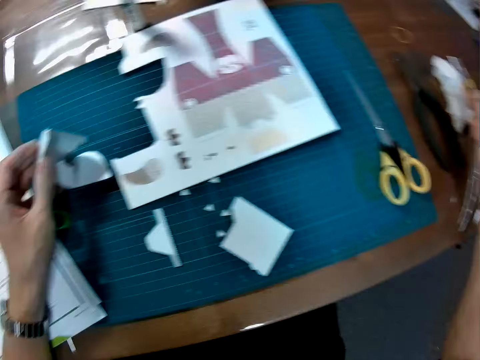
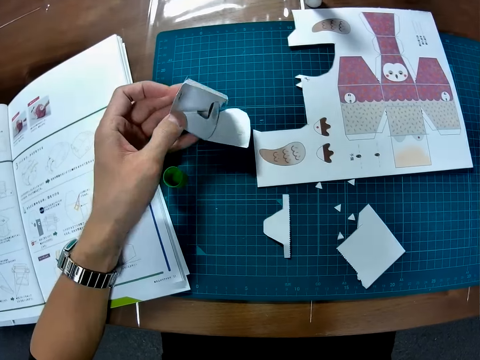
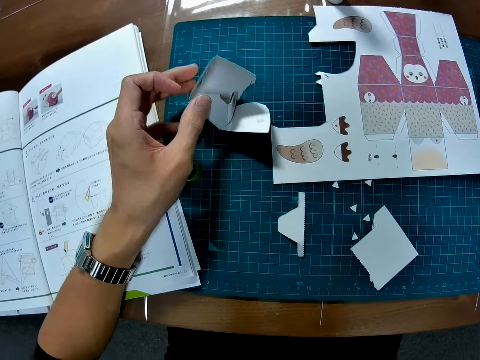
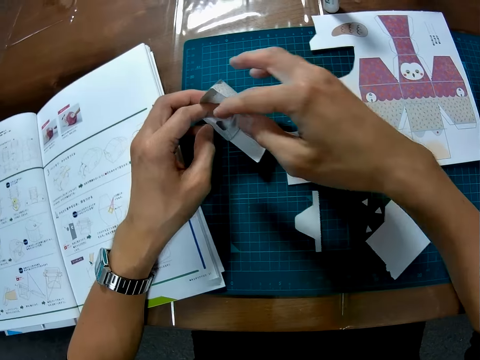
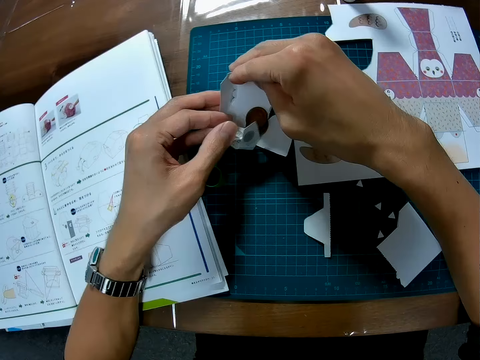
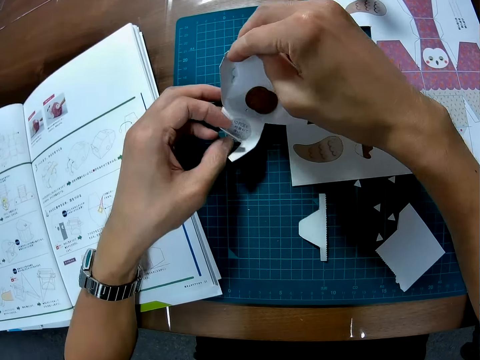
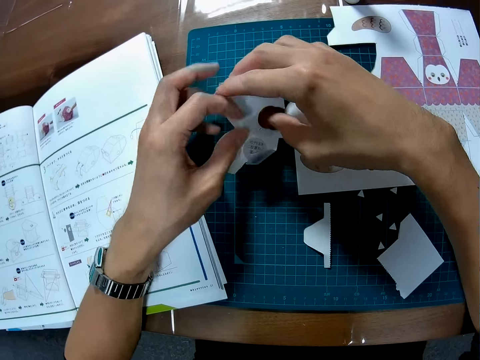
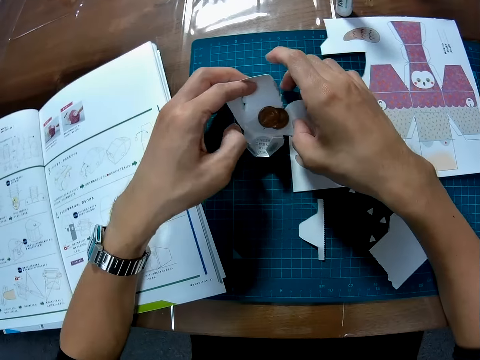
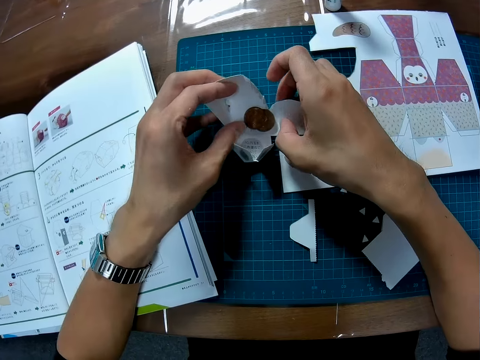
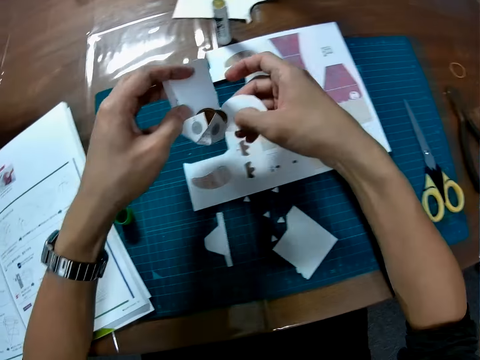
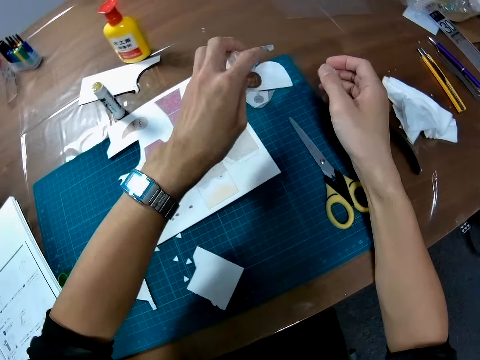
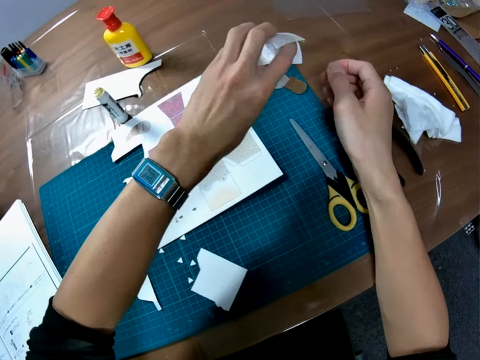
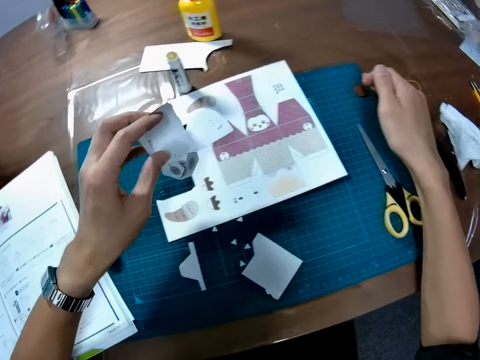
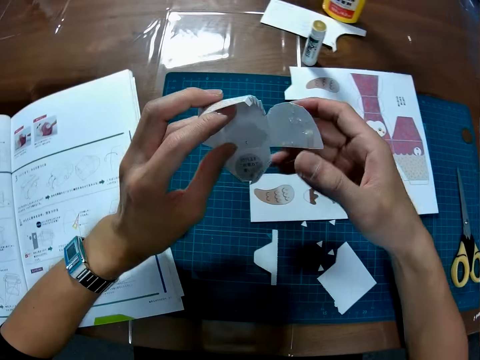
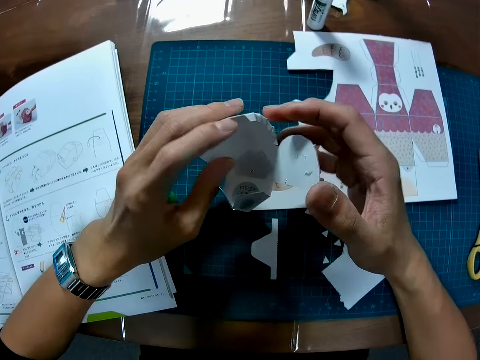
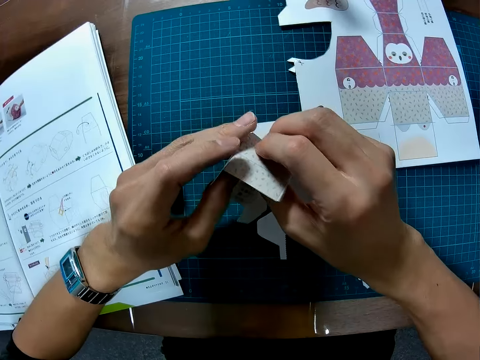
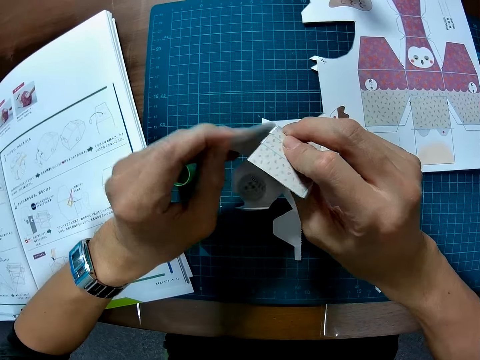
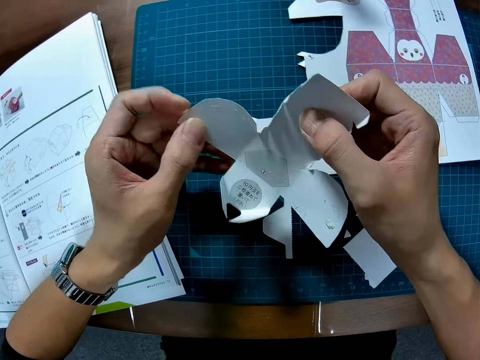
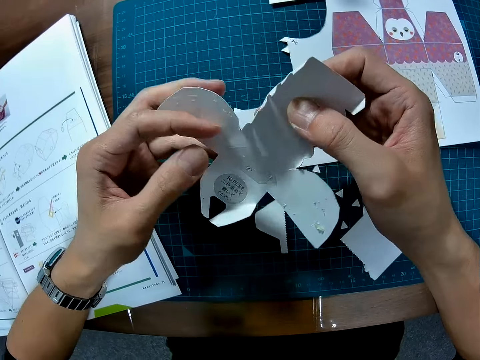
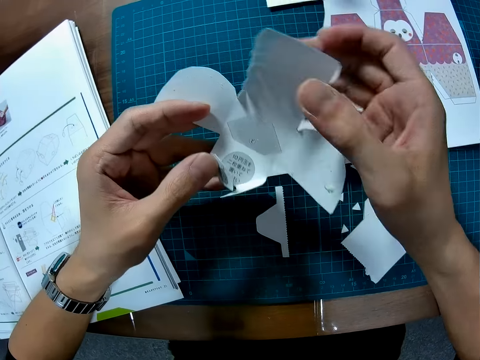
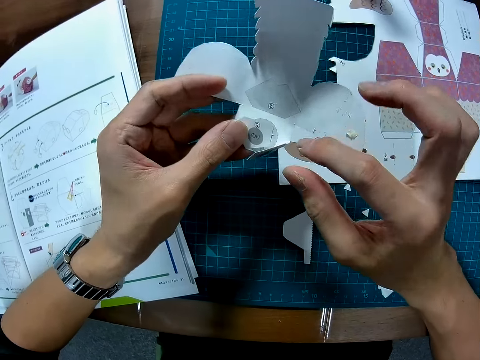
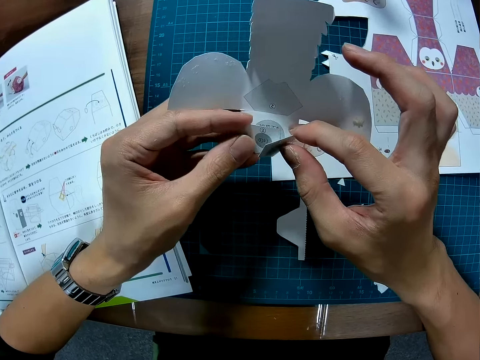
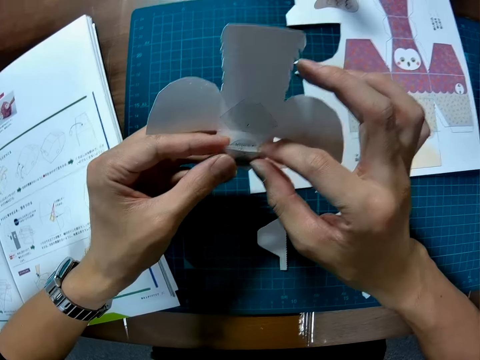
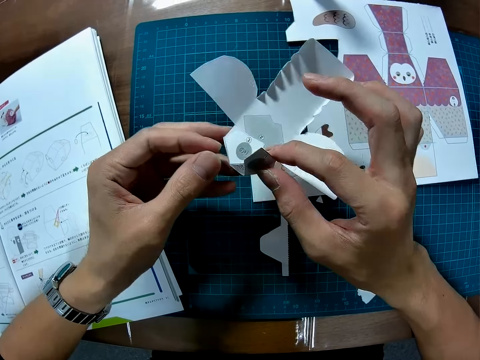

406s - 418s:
The camera wearer drops the craft knife. They unfold the puzzle piece. They drop a round piece from the puzzle piece on the table. They unfold the puzzle piece.

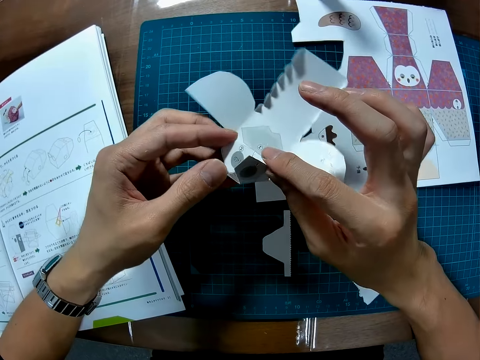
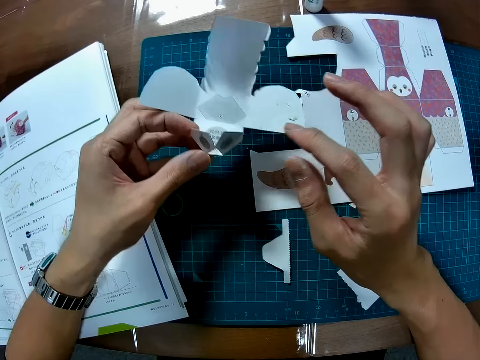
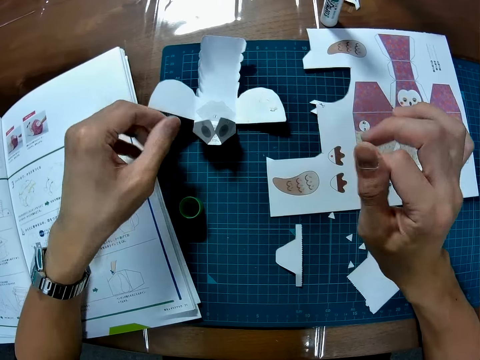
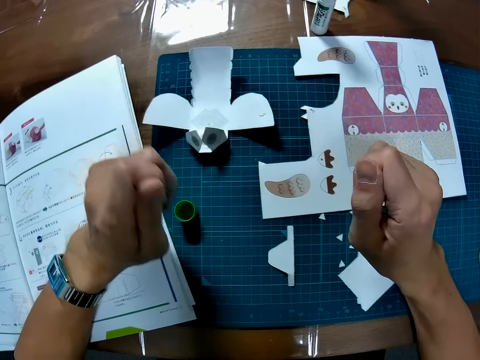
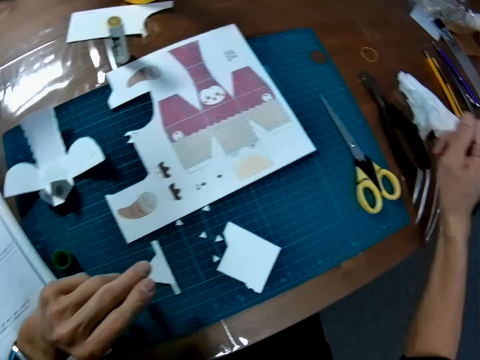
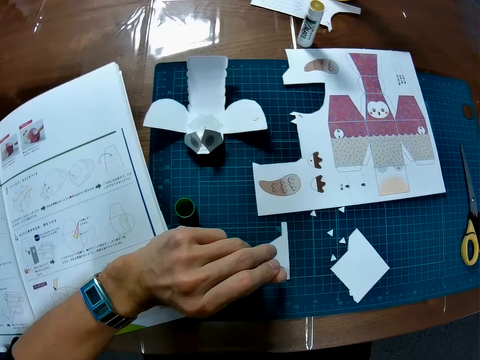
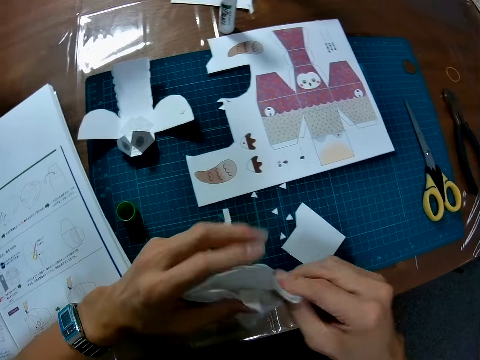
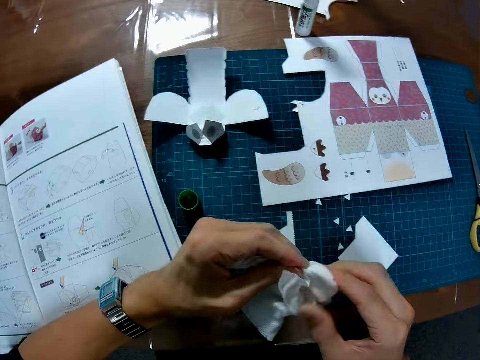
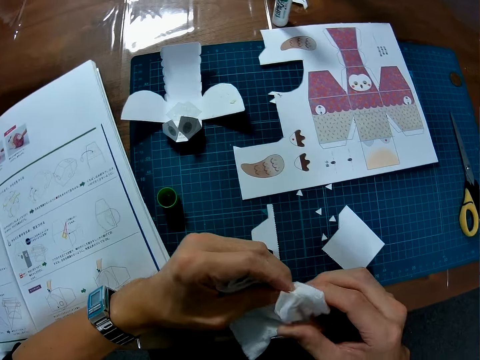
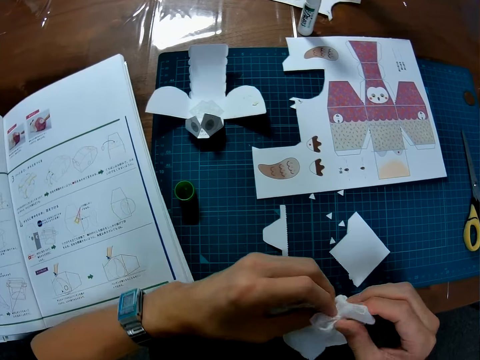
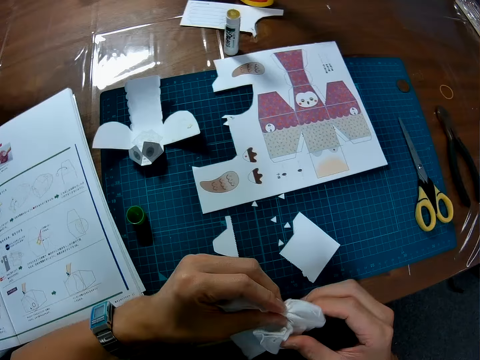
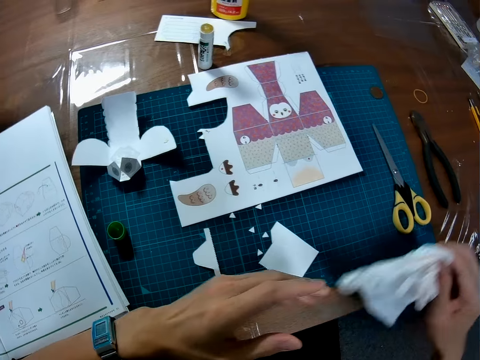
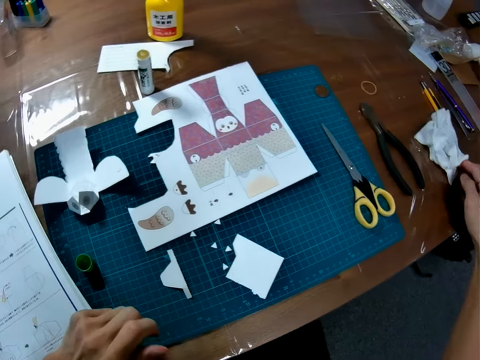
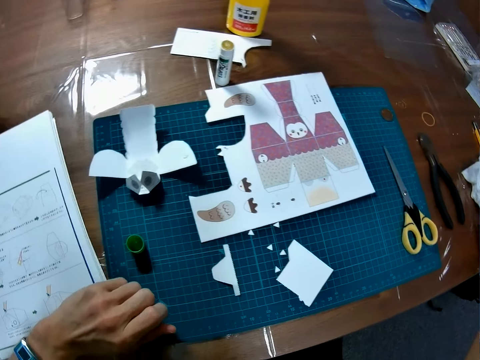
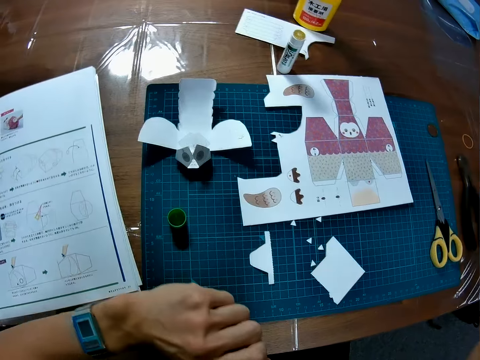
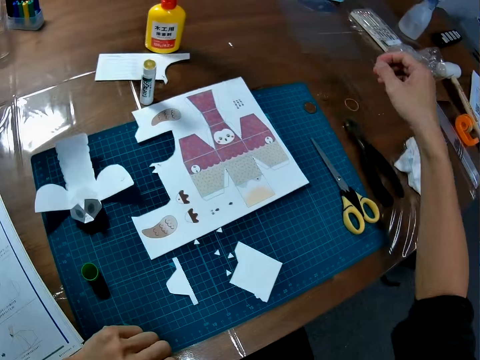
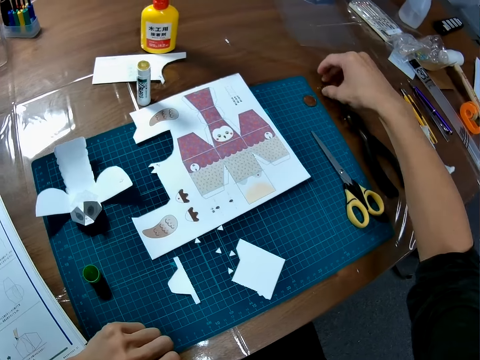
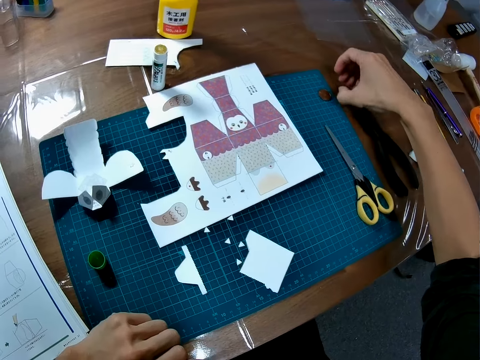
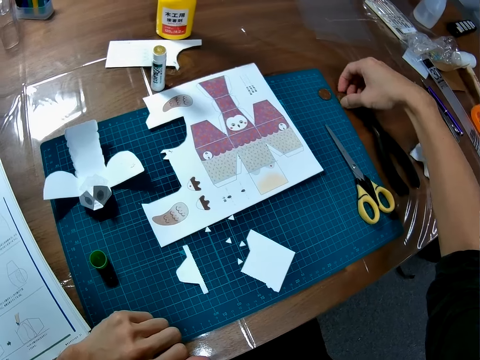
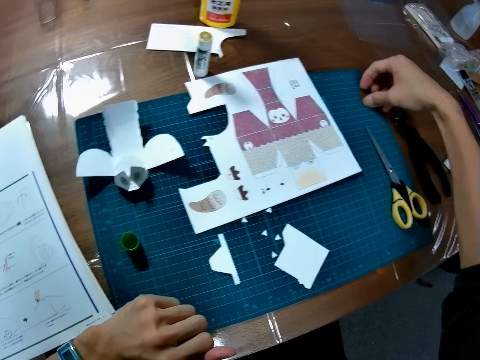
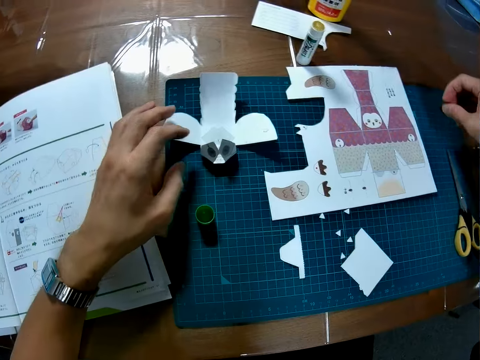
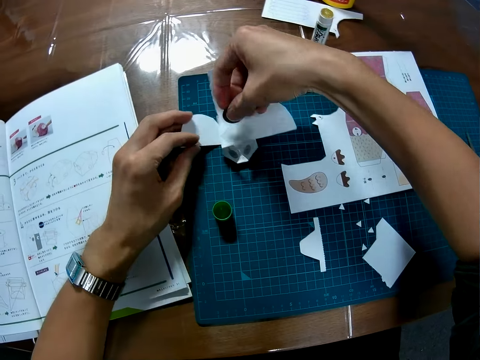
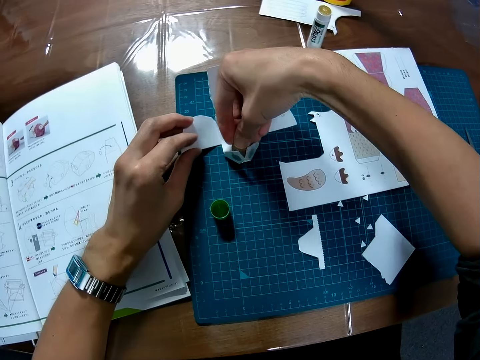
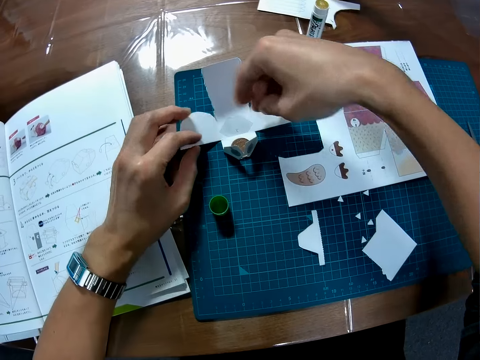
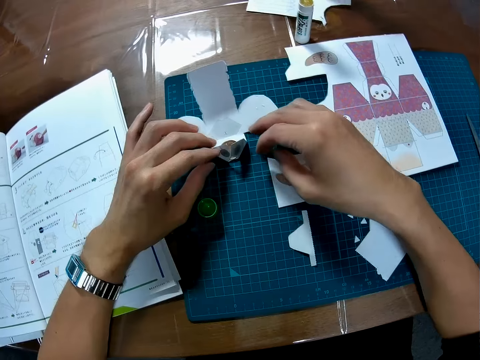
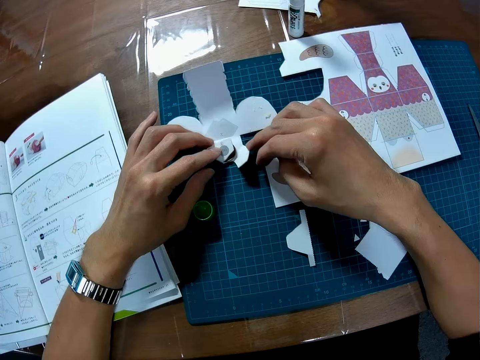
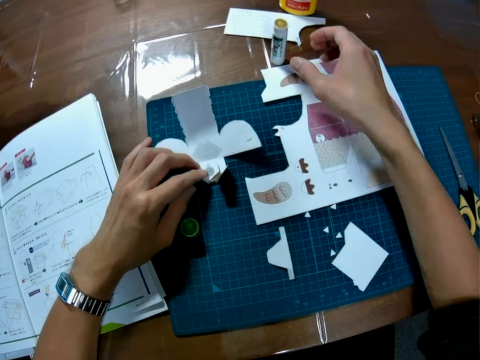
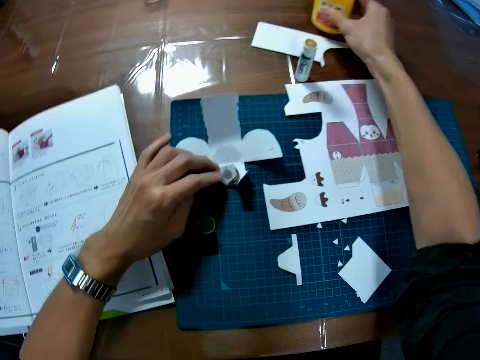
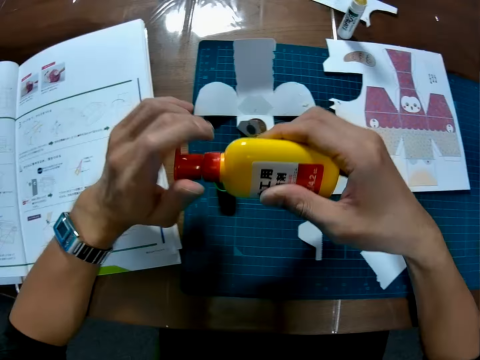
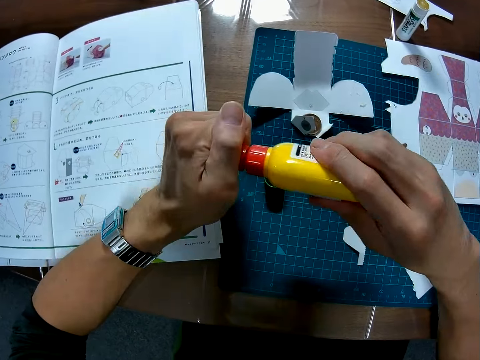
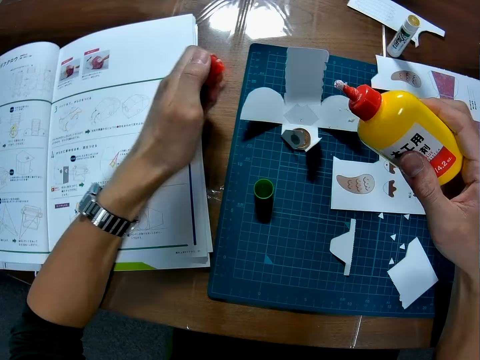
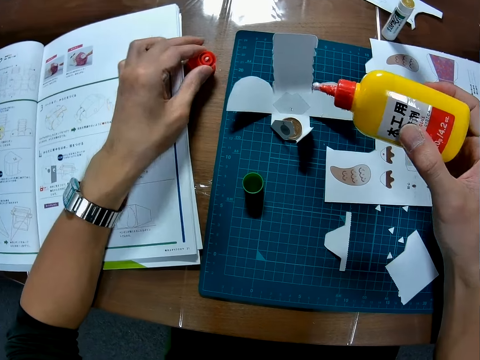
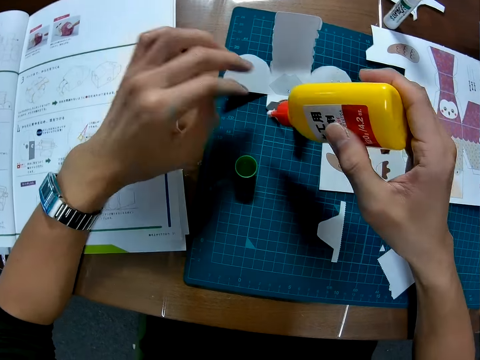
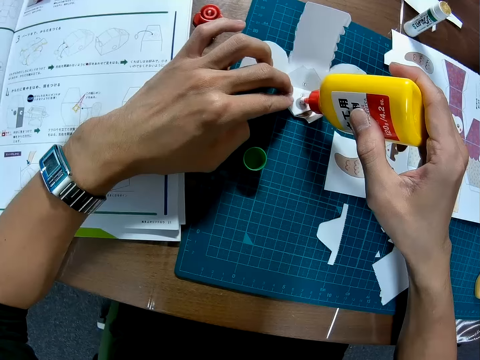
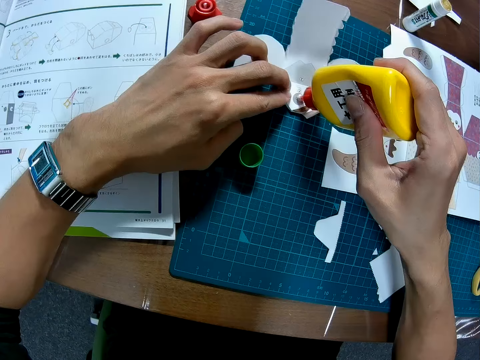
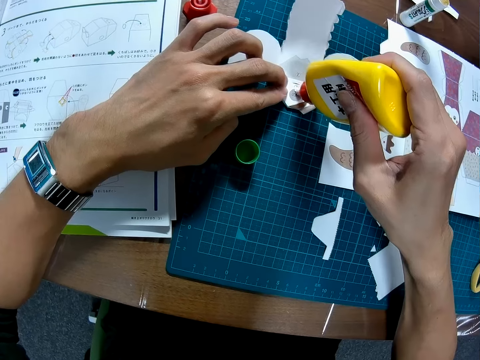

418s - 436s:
The camera wearer drops the puzzle piece. He picks up the wipe. He cleans his hands with the wipe. He drops the wipe. He picks up the round pieces. He places the round pieces on the puzzle piece. He folds the puzzle piece. He picks up a glue. He opens the glue. He drops the glue lid. He applies the glue to the puzzle piece.
